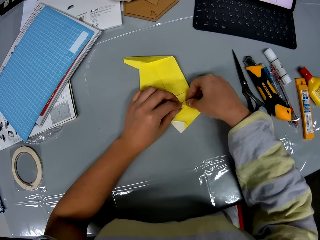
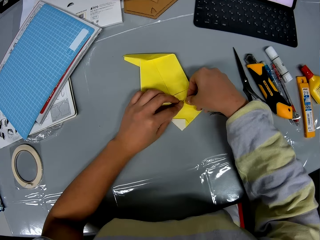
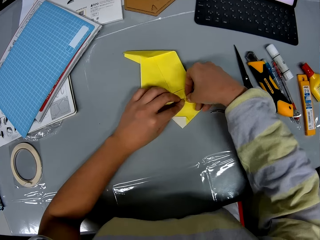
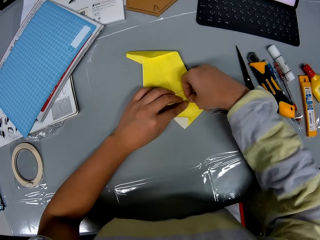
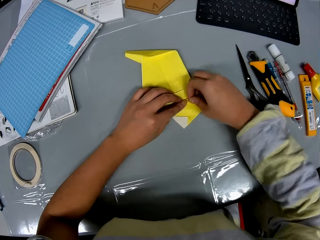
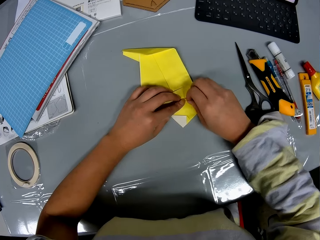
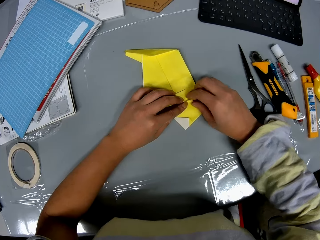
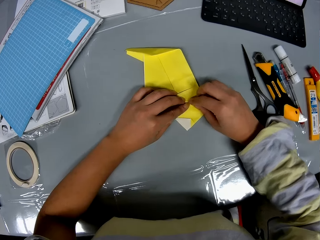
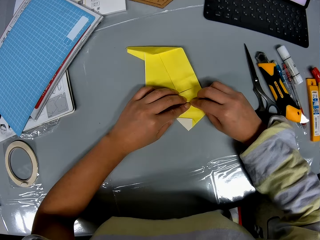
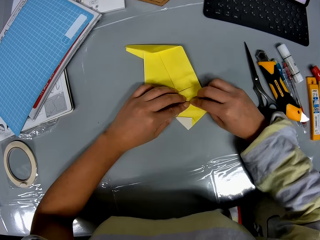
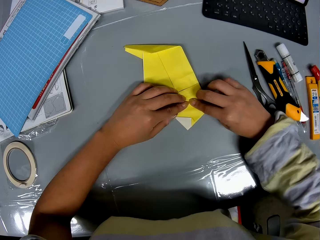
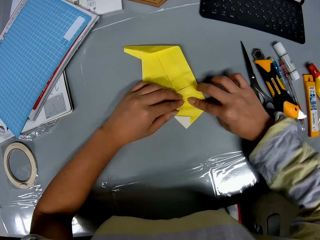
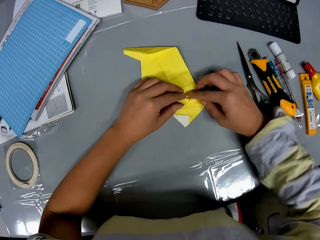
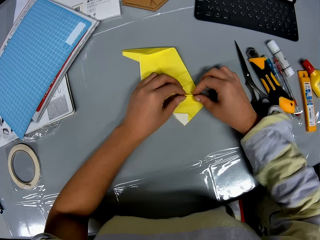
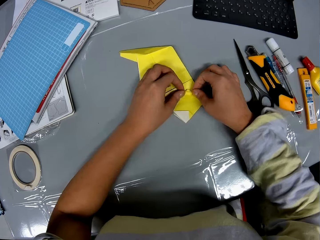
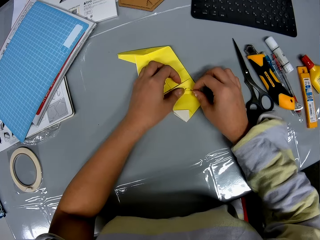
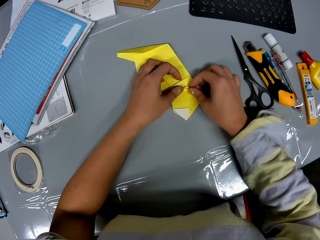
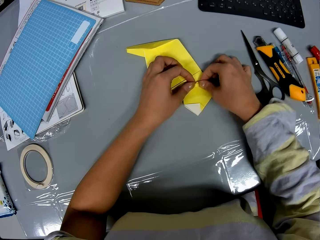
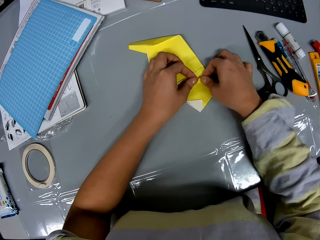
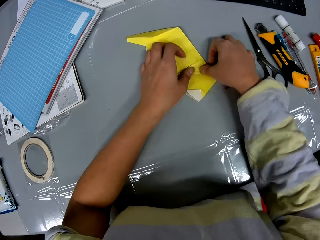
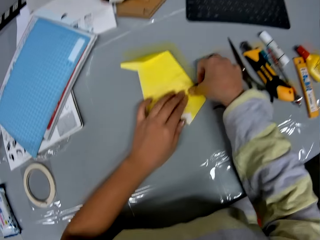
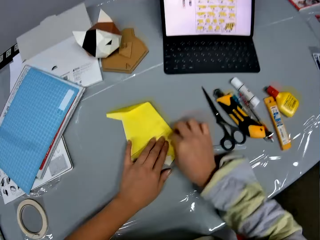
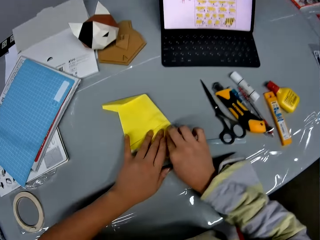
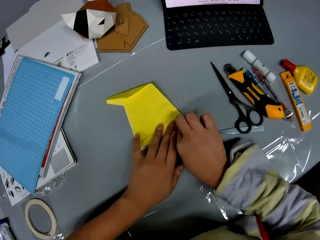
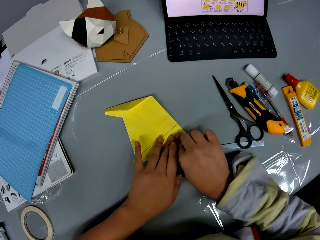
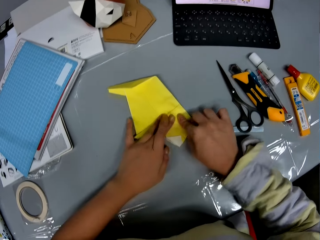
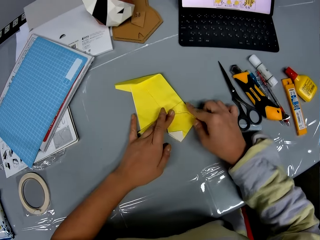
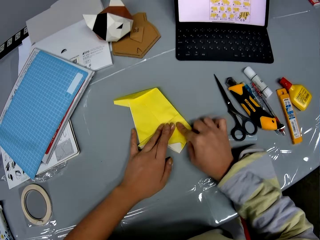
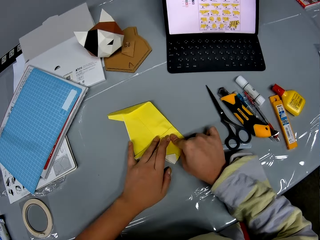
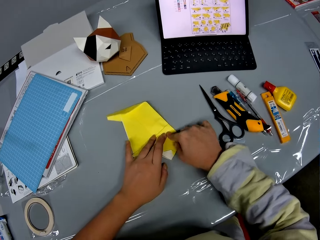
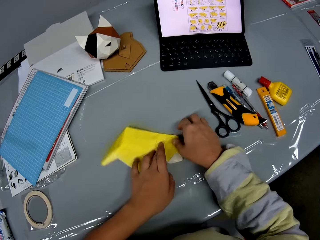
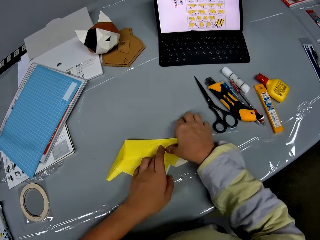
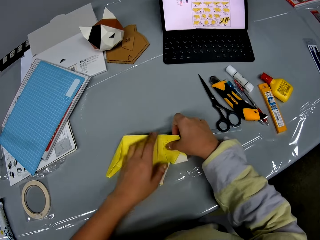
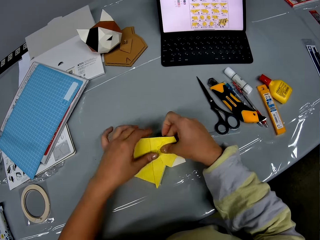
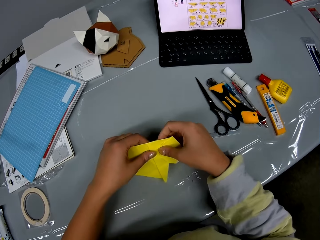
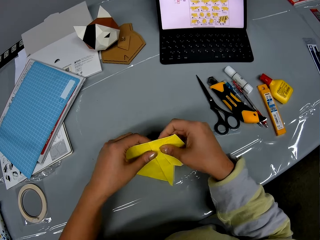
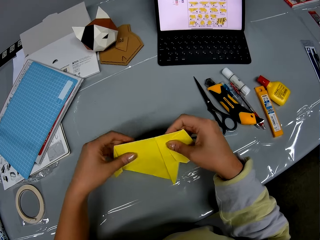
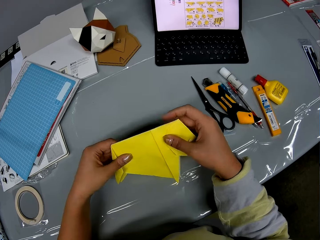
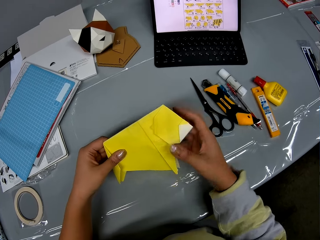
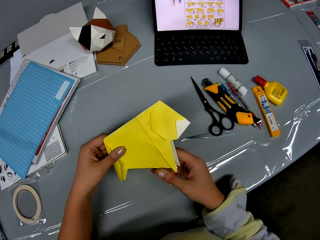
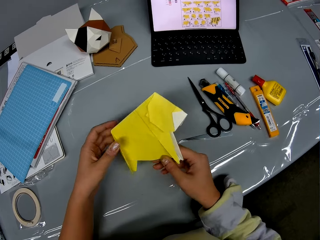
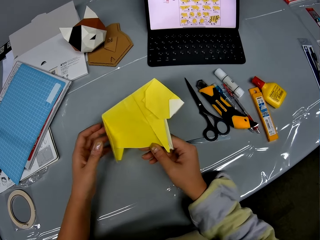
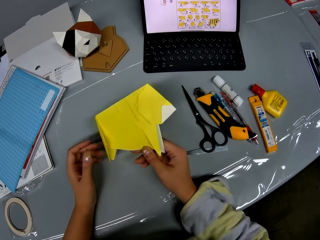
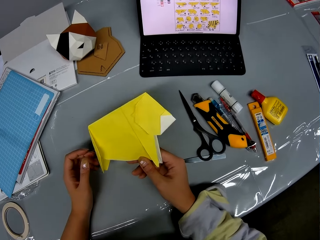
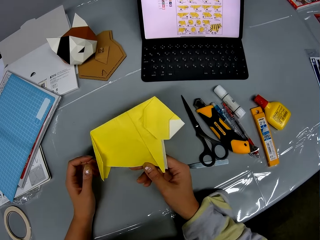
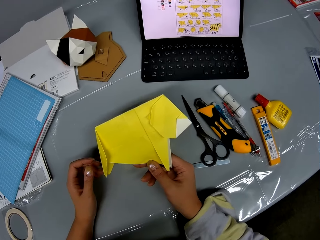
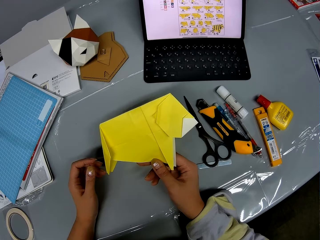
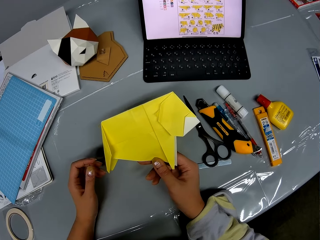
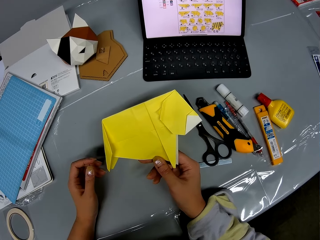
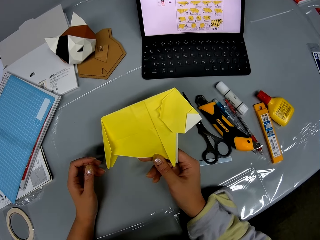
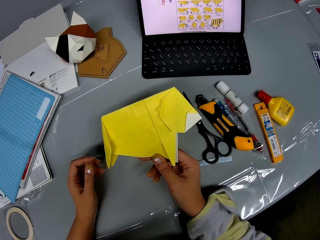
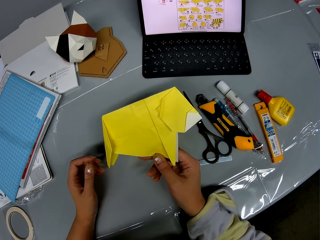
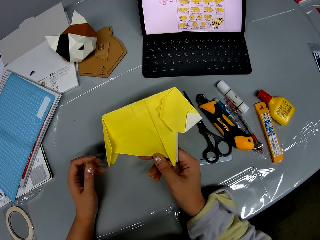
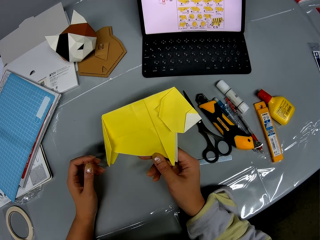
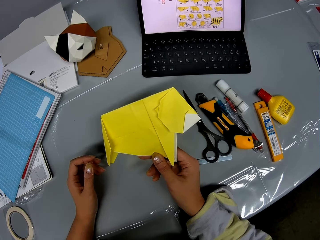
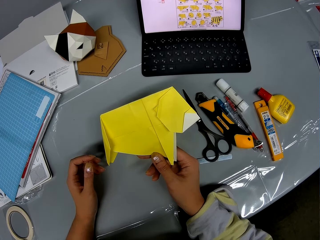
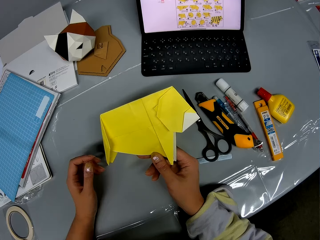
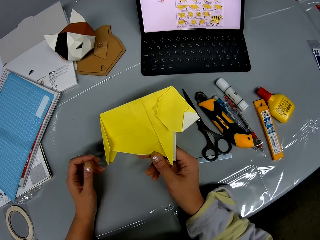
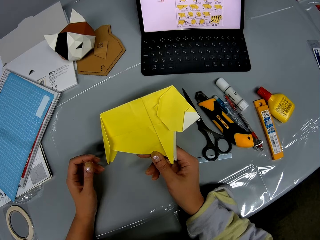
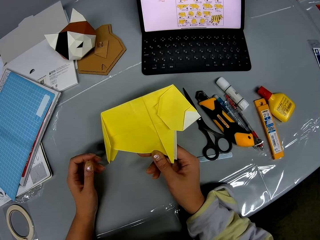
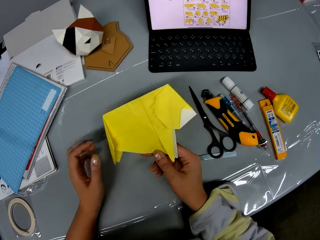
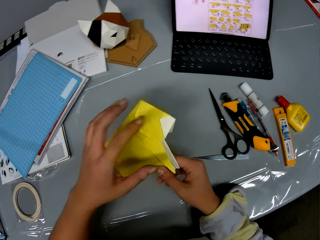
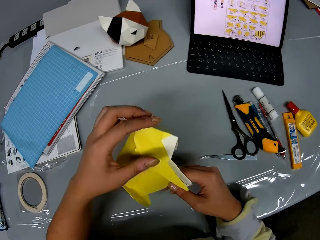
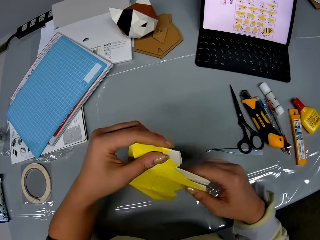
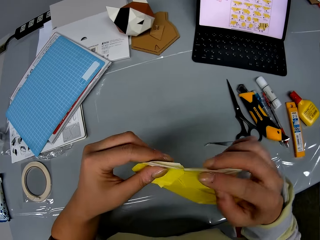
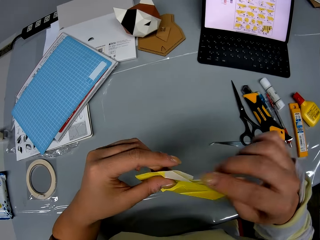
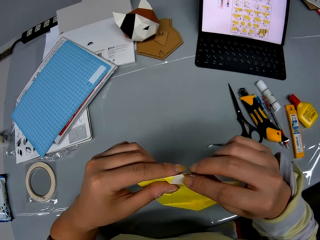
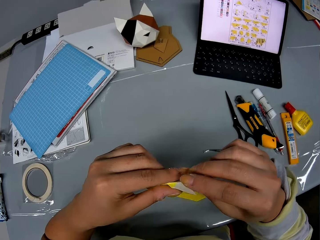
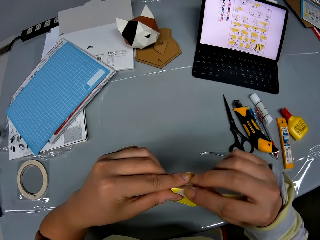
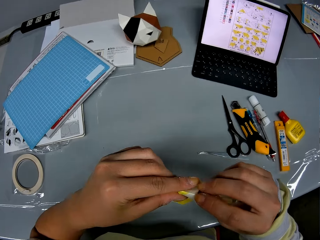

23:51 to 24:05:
The camera wearer picks up the folded paper or kraft paper from the table. They hold the folded paper from the table. They look at the kraft paper.

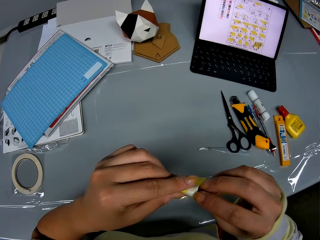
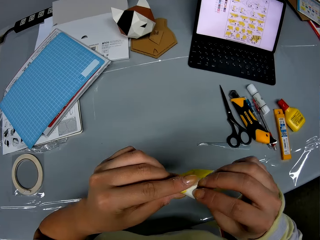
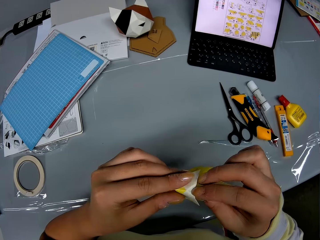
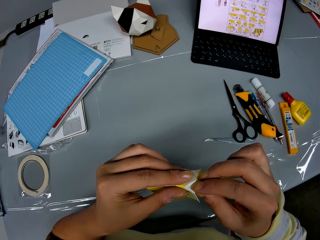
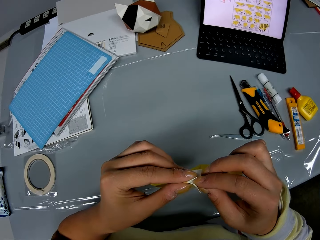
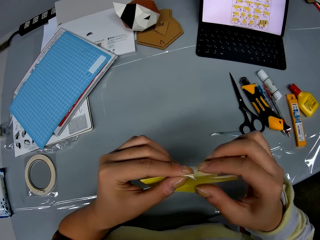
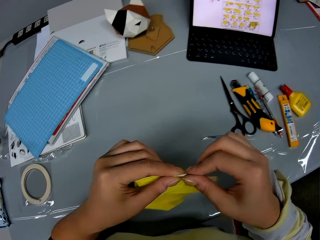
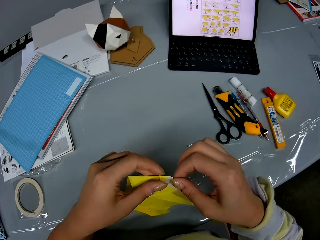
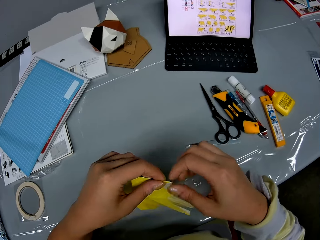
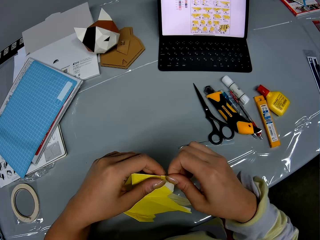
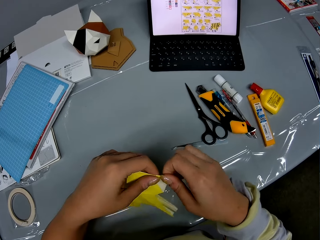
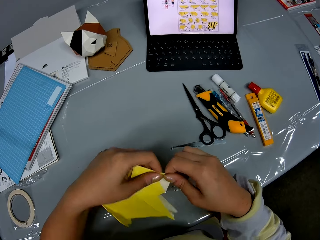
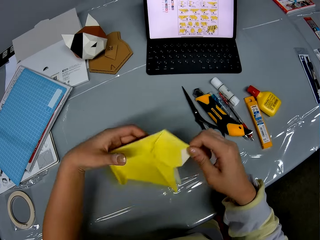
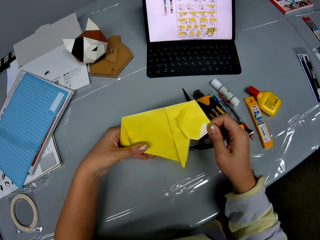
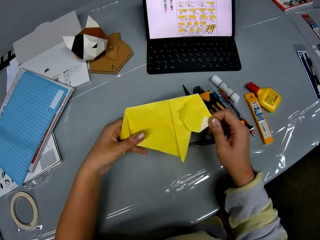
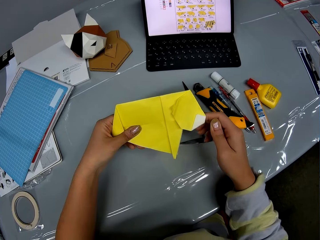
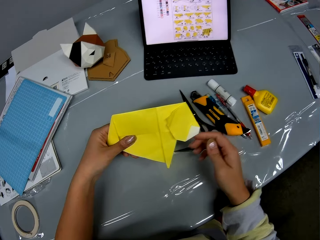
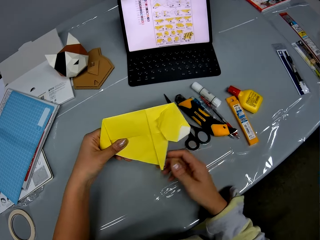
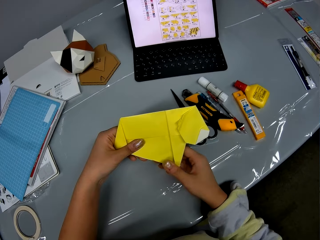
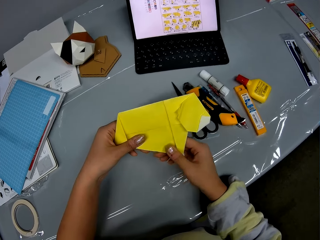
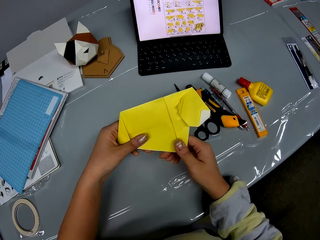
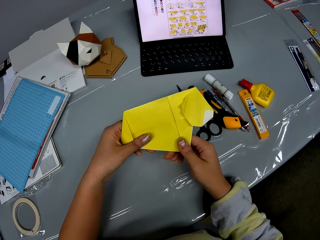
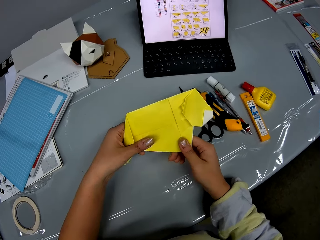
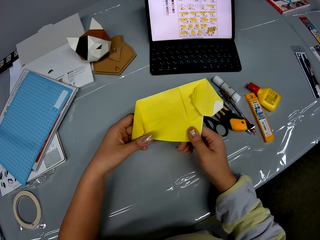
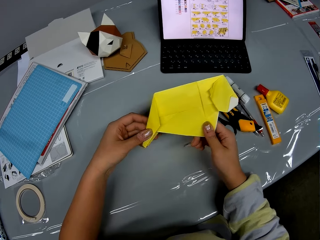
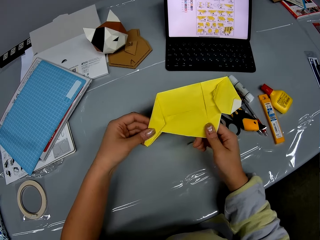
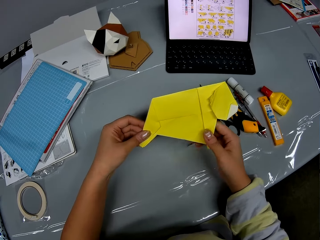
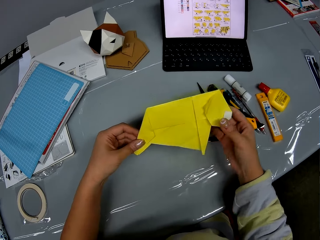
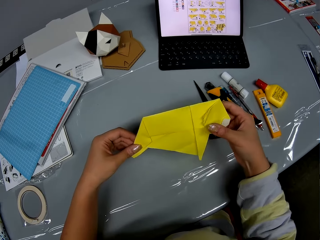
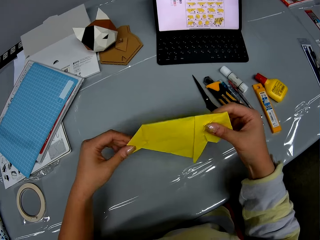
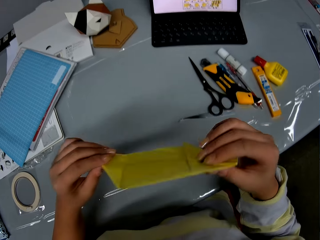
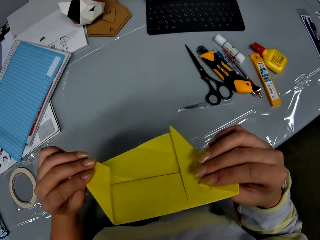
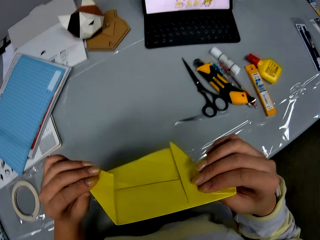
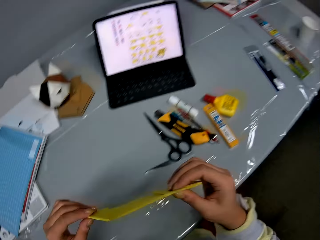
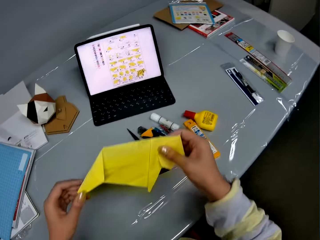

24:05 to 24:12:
The camera wearer folds the kraft paper. They hold the kraft paper.
